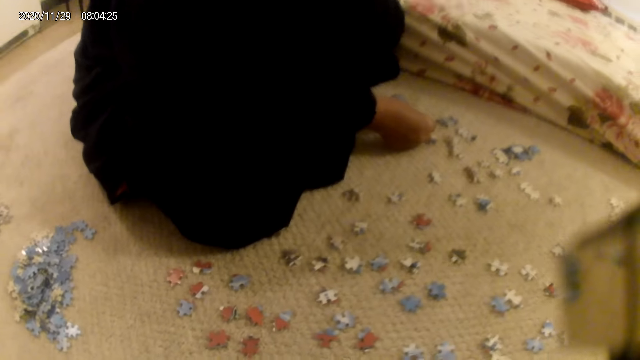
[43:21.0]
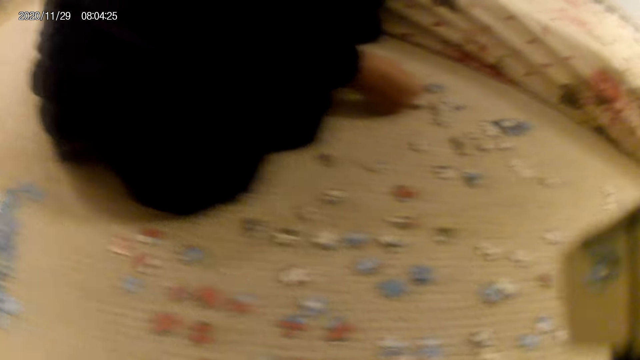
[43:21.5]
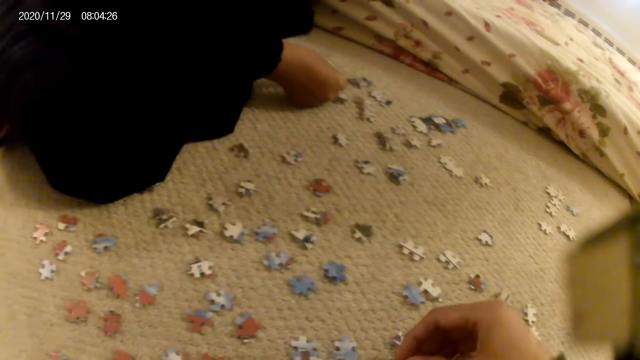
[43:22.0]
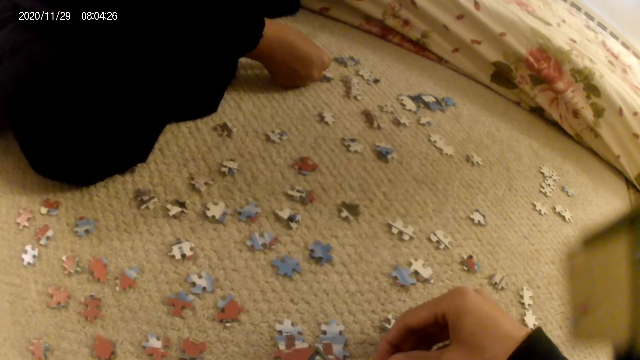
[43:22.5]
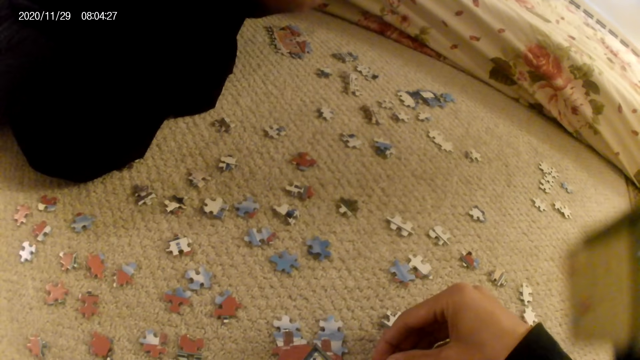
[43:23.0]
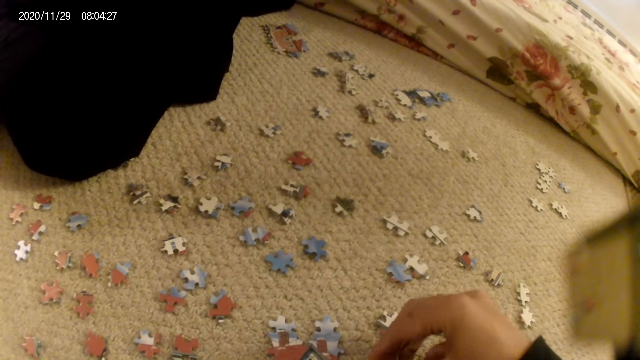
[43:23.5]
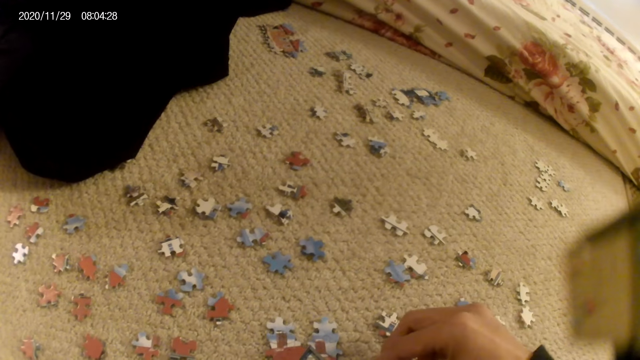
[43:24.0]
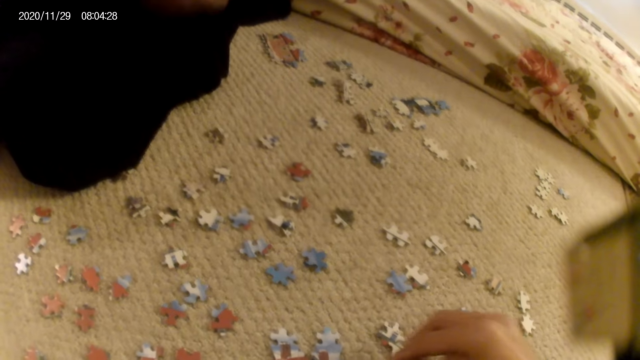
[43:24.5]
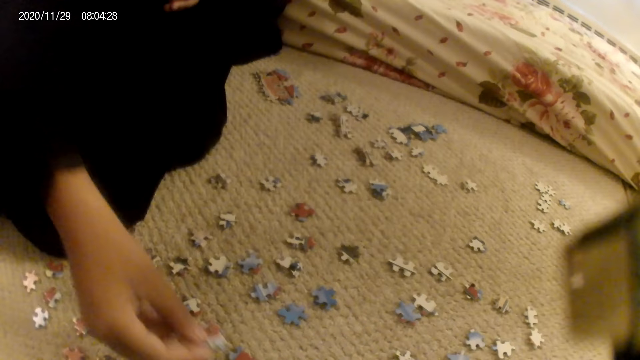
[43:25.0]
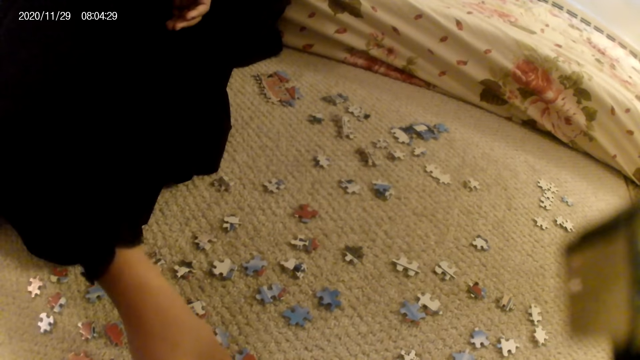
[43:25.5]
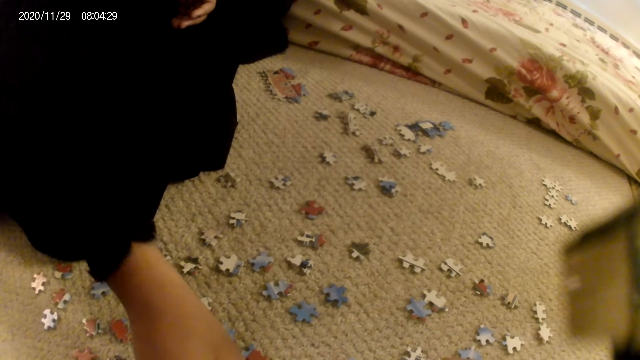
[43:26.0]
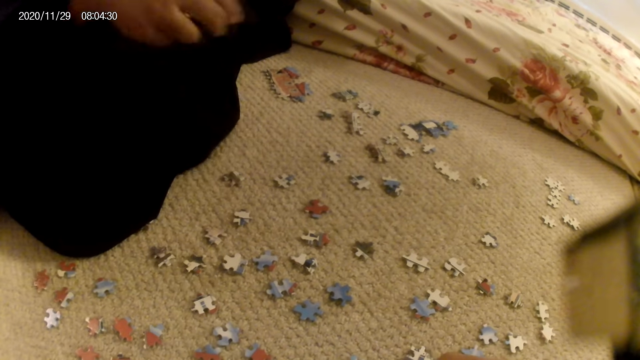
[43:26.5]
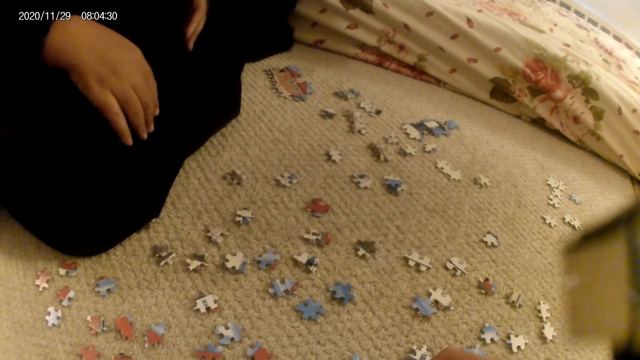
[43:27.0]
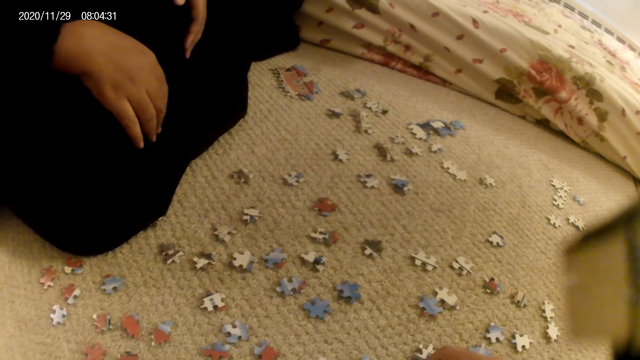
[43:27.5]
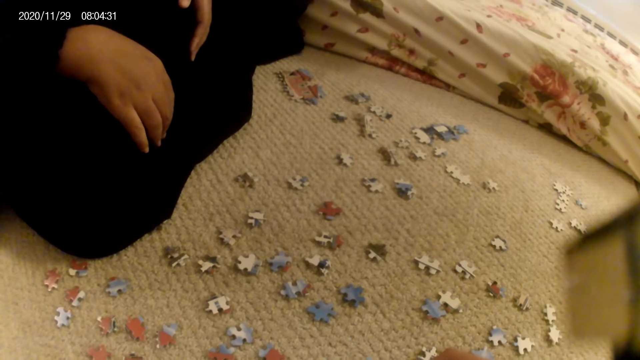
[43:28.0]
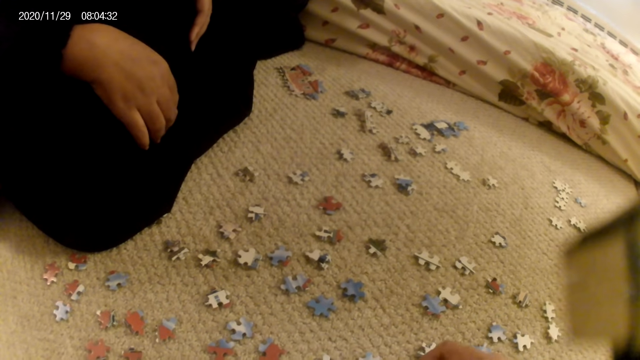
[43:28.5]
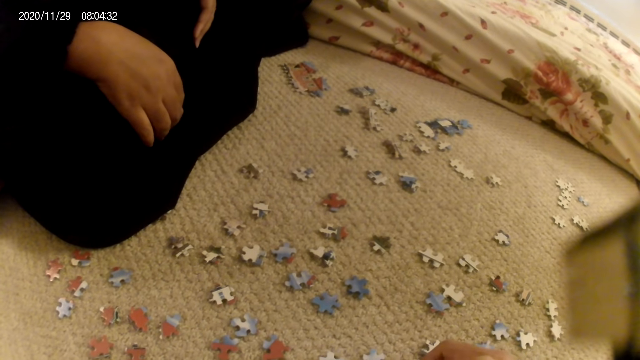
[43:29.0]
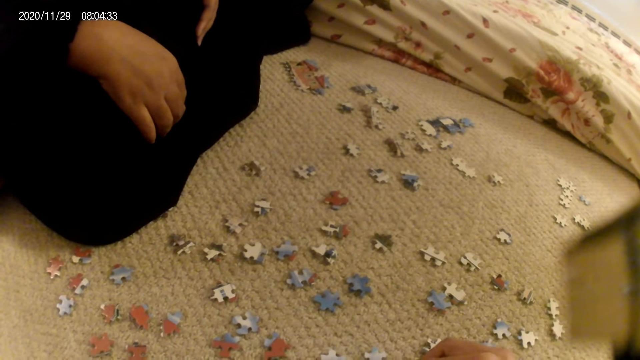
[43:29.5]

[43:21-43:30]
The camera wearer joins a puzzle piece in the puzzle structure. A lady lifts the puzzle piece, stares at the puzzle piece, and places the puzzle piece on the floor. The lady stares at the puzzle pieces on the floor.

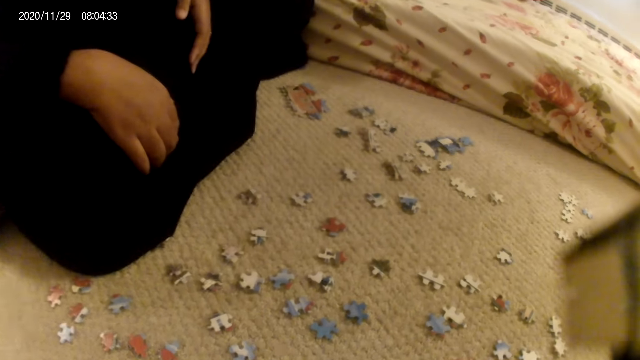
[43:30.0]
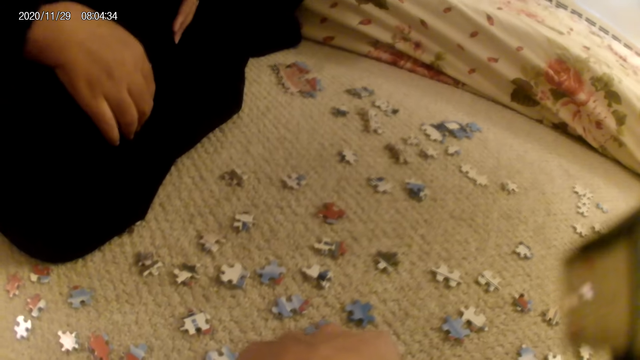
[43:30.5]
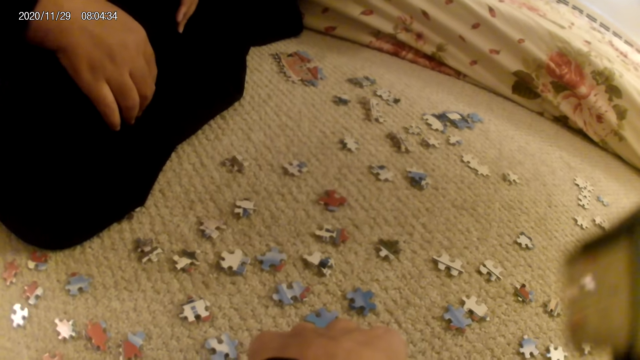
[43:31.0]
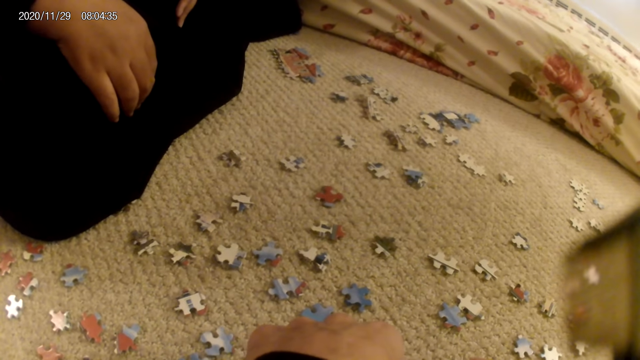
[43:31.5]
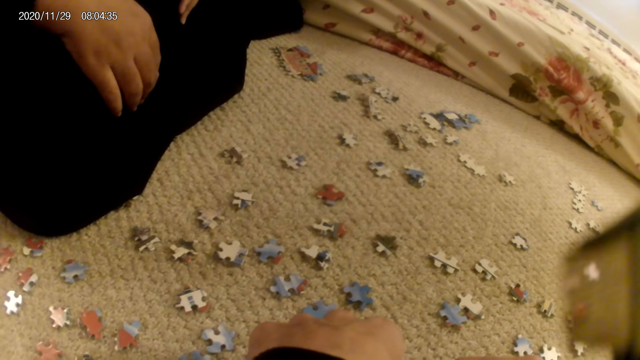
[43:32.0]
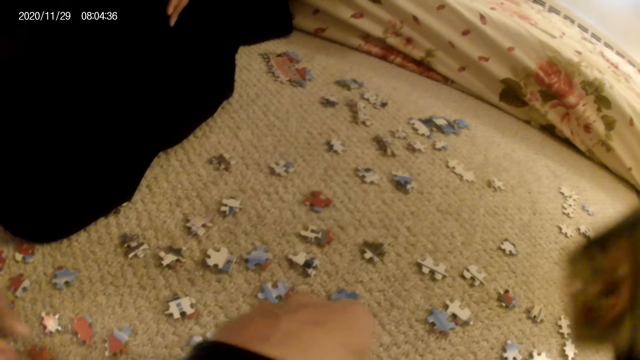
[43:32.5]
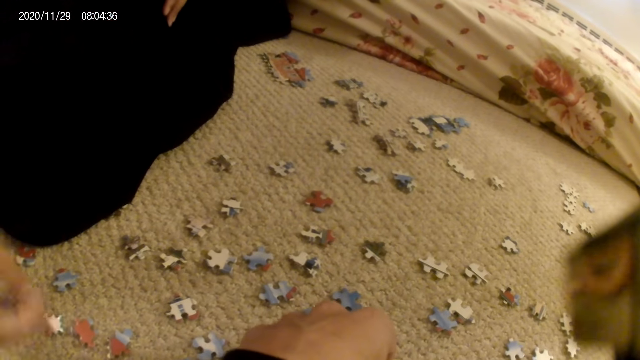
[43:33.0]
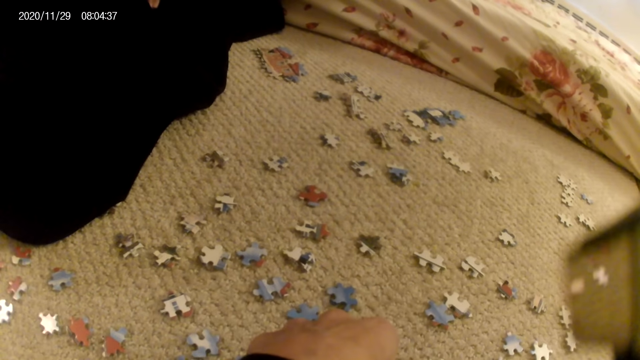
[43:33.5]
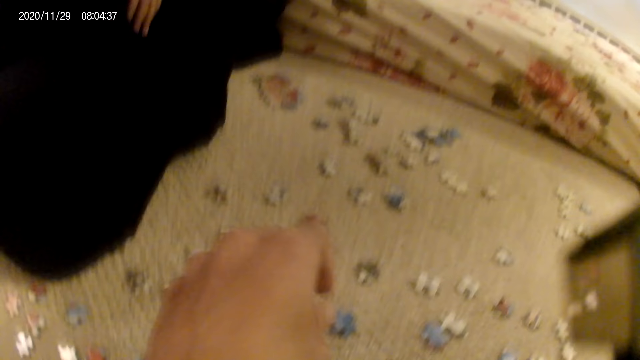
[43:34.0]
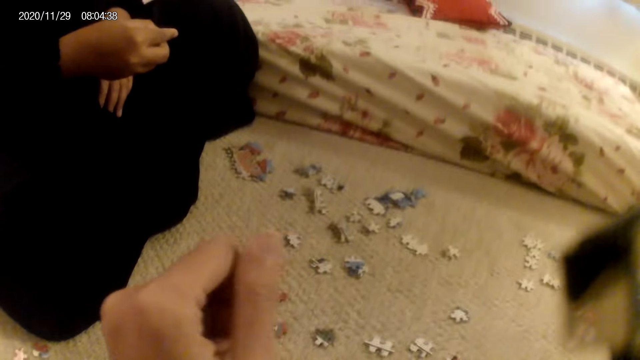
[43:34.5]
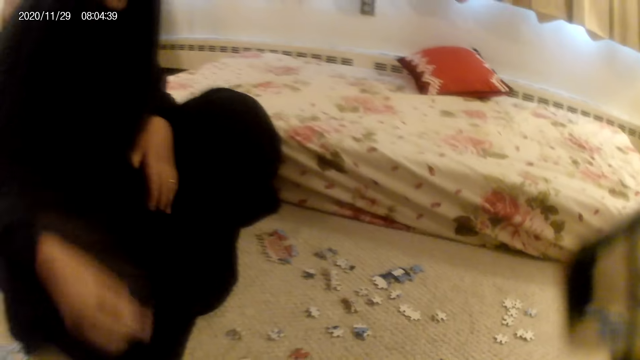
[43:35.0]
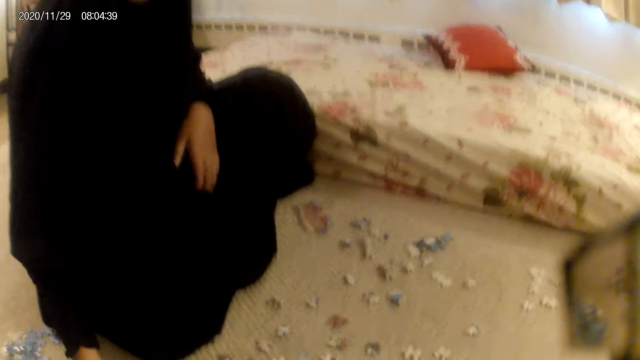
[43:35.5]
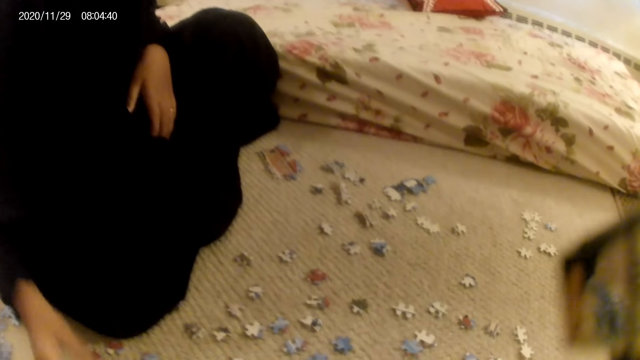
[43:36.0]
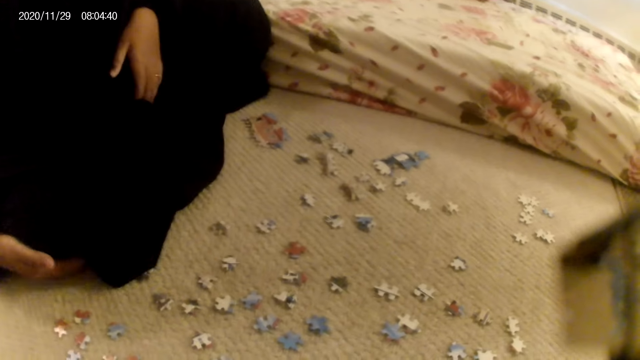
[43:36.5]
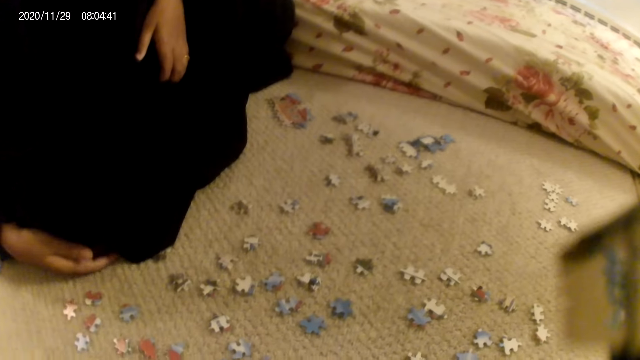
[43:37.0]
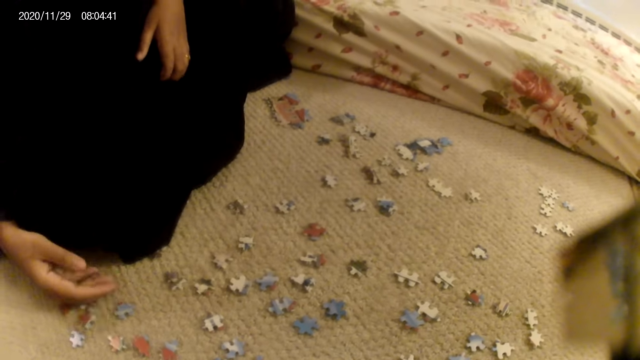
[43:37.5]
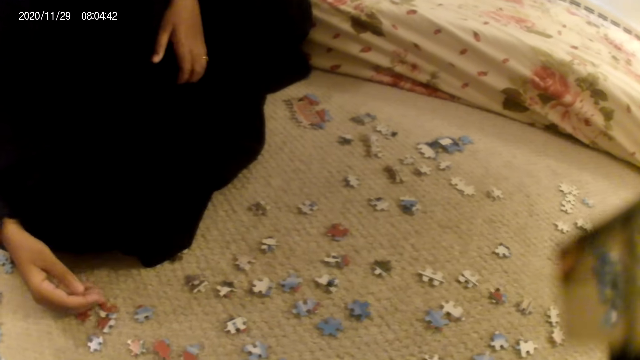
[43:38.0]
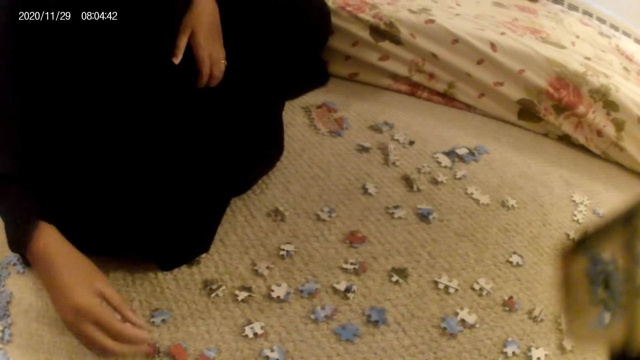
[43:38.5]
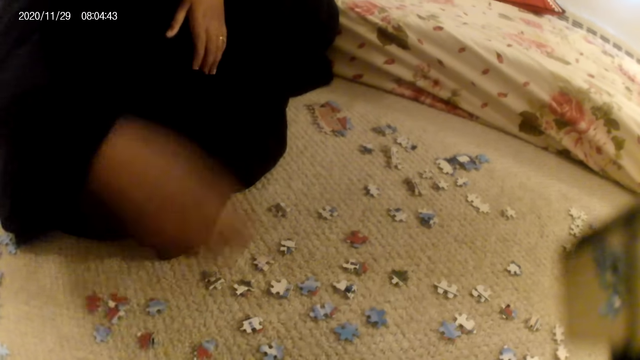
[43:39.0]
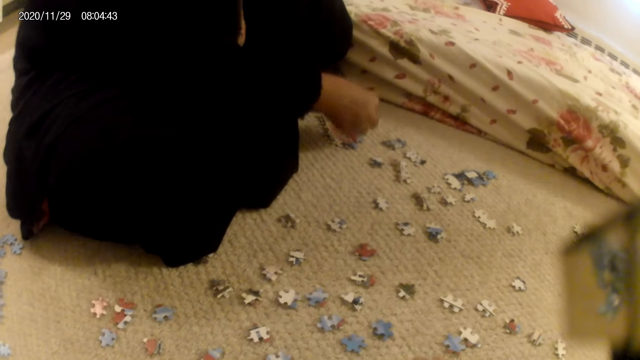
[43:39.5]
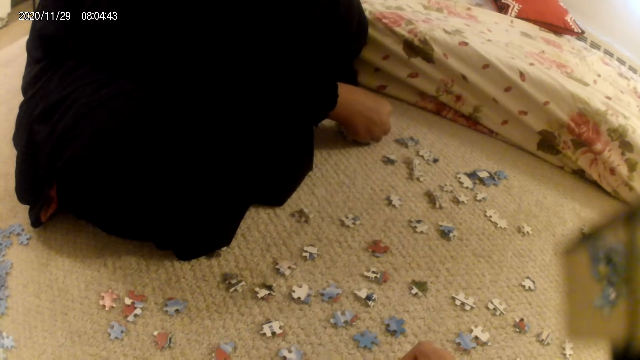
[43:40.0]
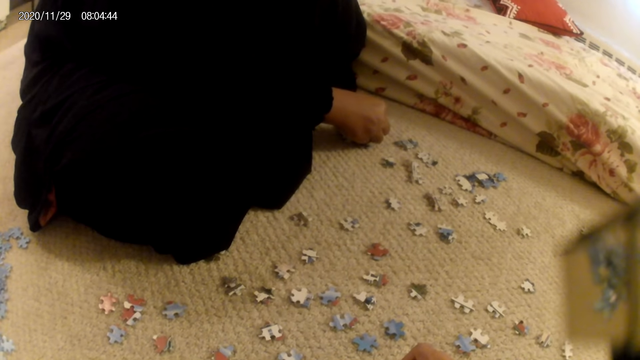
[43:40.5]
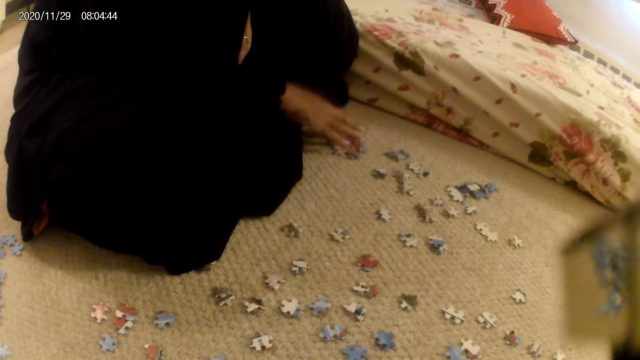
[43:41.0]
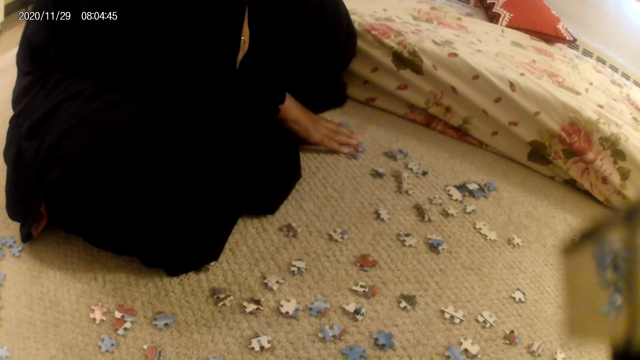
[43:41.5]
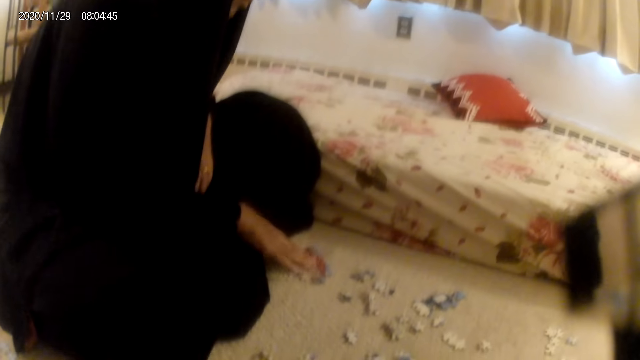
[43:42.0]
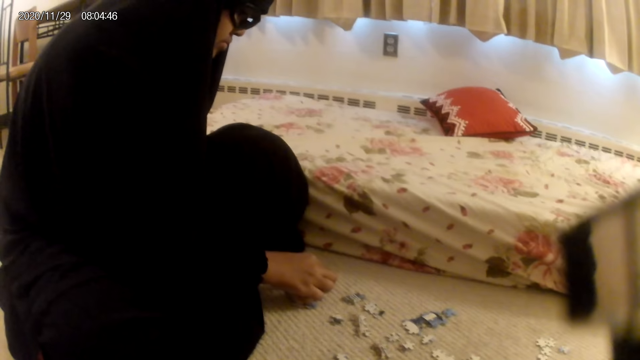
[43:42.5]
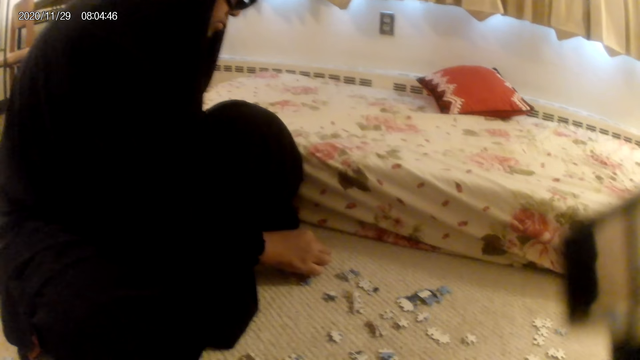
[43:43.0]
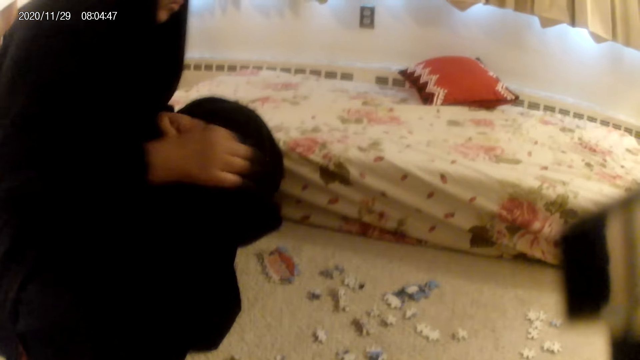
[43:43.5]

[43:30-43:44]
A lady picks up a puzzle piece and stares at the puzzle pieces. The camera wearer stares at the puzzle pieces on the floor. The lady places the puzzle piece on the floor, adjusts the garment, and moves puzzle pieces on the floor. The lady picks up a puzzle piece and joins the puzzle piece in the puzzle structure. The lady puts the puzzle down, presses the puzzle structure, and removes a puzzle piece in the puzzle structure.
